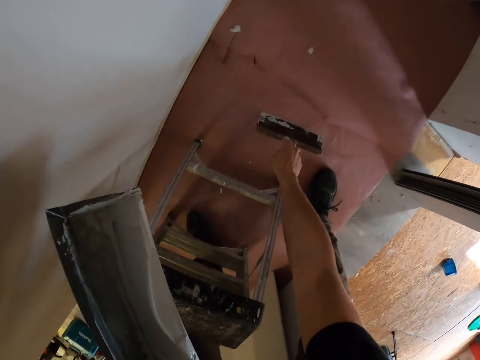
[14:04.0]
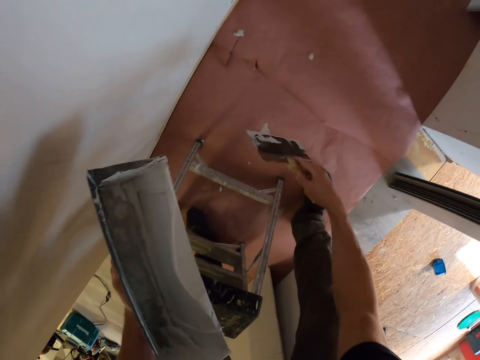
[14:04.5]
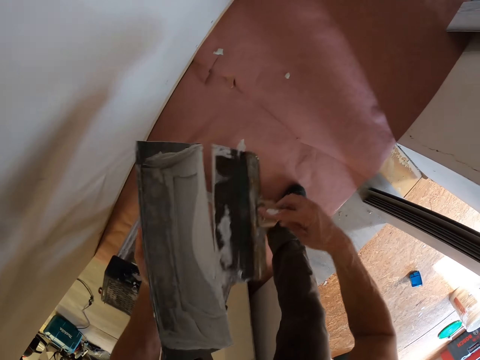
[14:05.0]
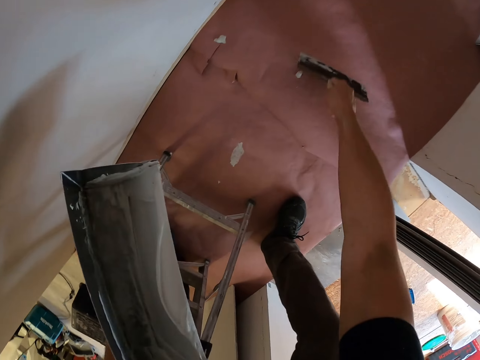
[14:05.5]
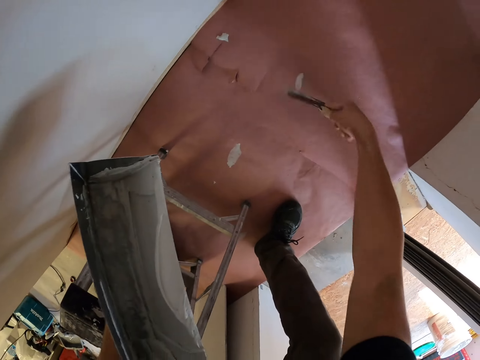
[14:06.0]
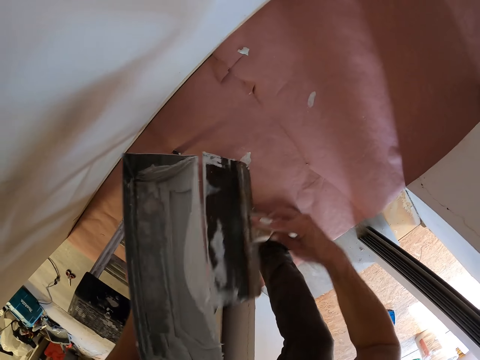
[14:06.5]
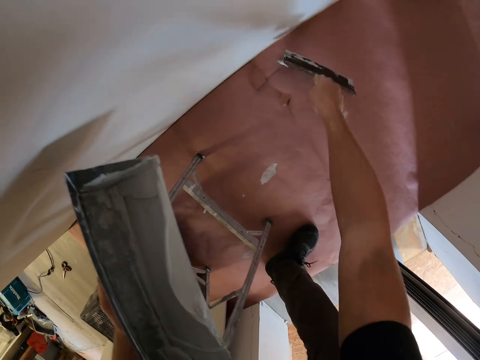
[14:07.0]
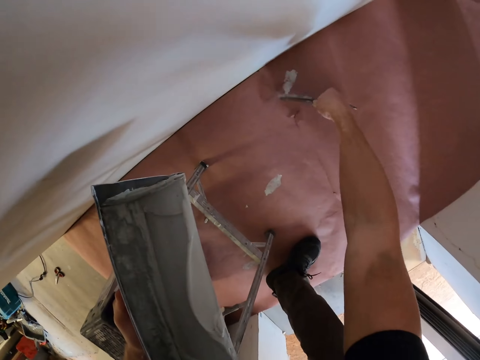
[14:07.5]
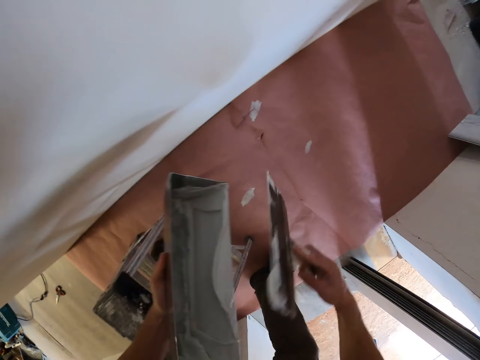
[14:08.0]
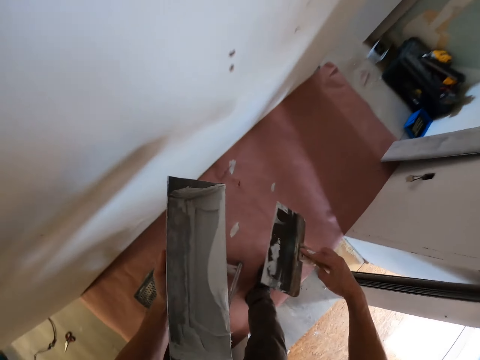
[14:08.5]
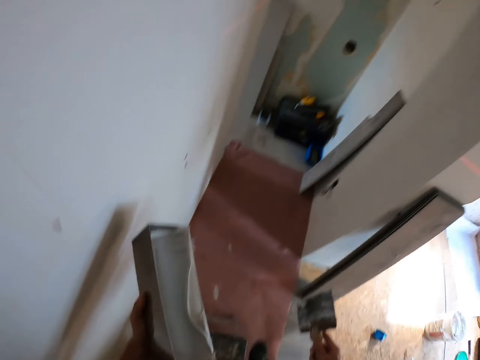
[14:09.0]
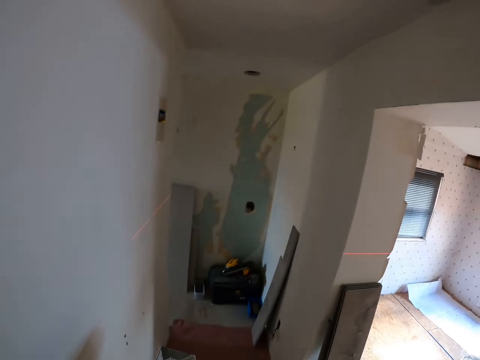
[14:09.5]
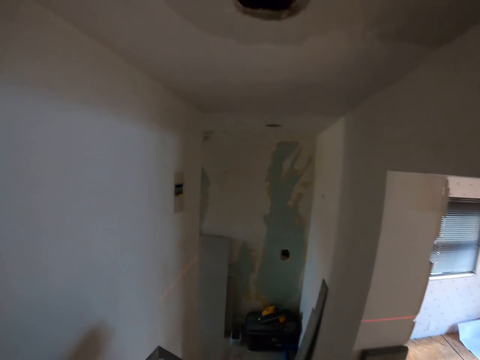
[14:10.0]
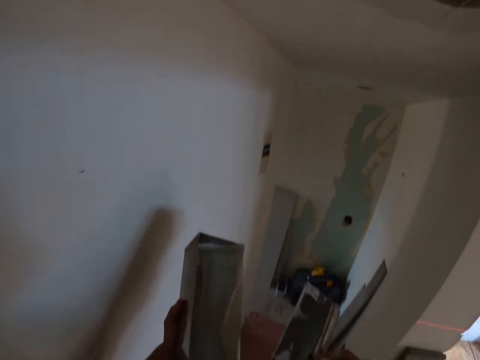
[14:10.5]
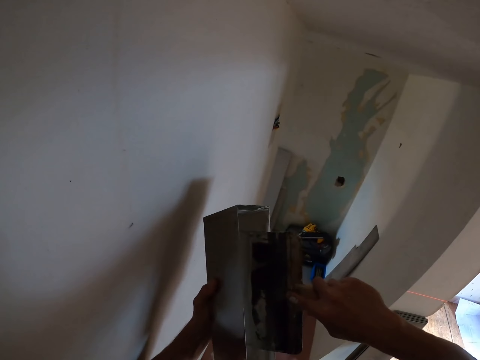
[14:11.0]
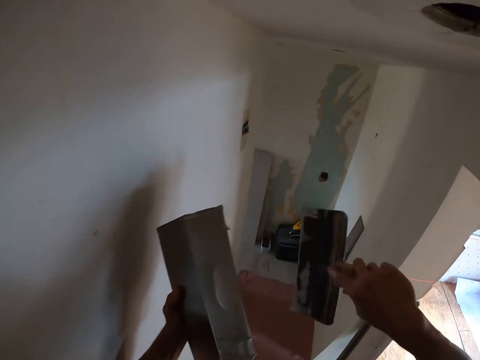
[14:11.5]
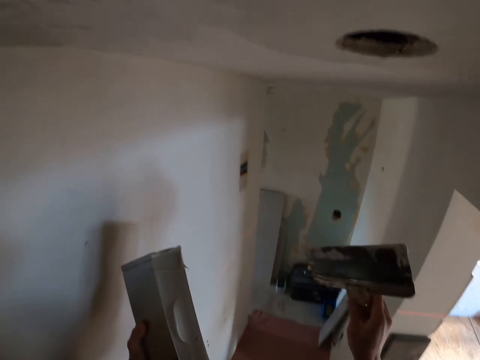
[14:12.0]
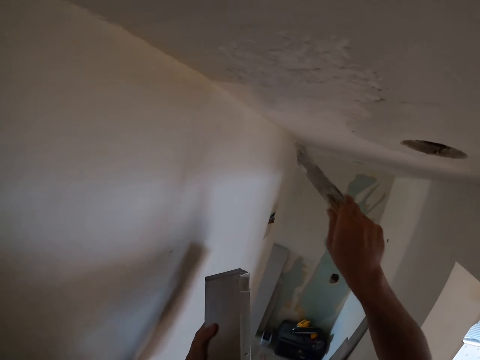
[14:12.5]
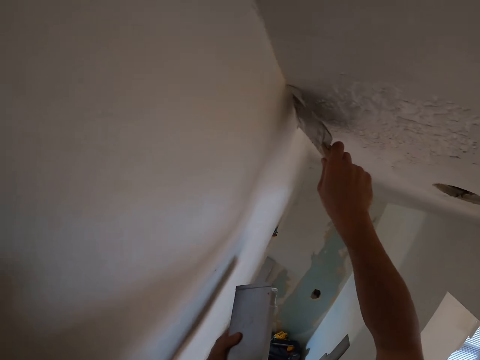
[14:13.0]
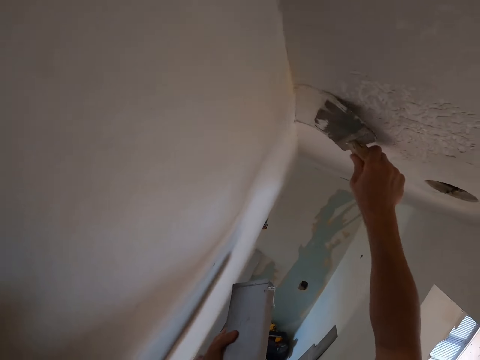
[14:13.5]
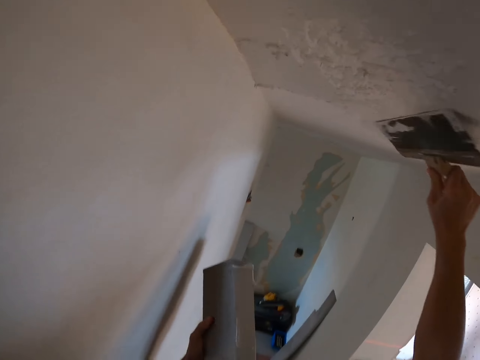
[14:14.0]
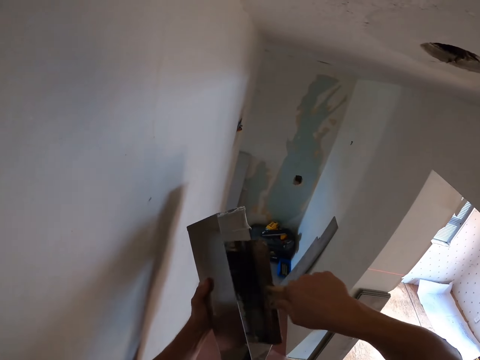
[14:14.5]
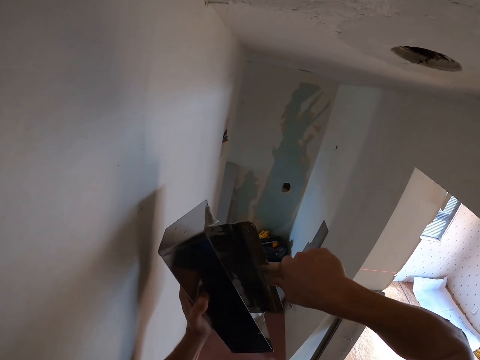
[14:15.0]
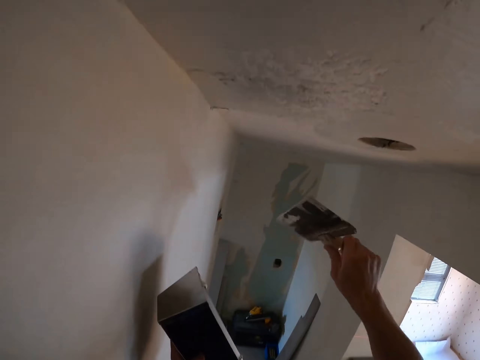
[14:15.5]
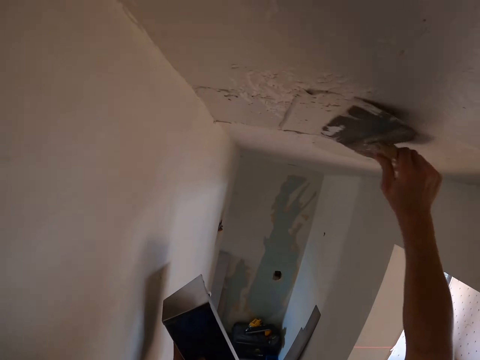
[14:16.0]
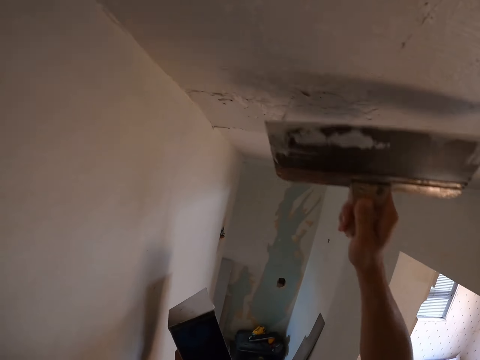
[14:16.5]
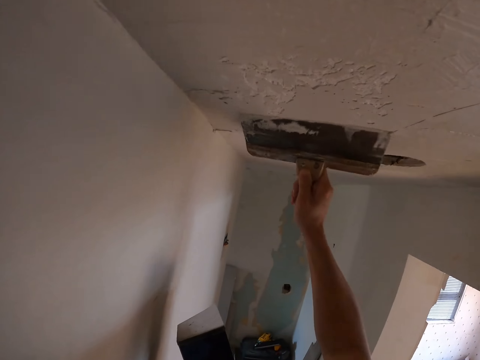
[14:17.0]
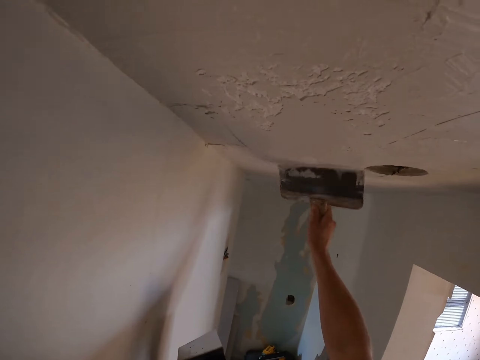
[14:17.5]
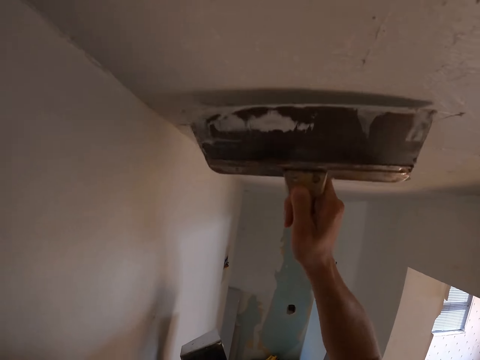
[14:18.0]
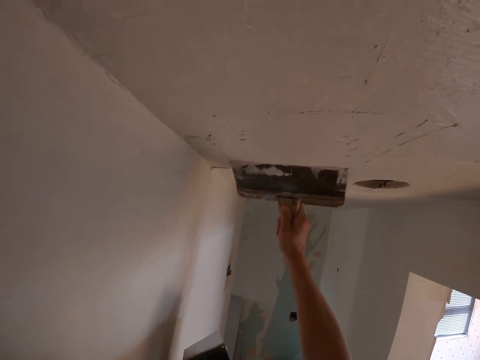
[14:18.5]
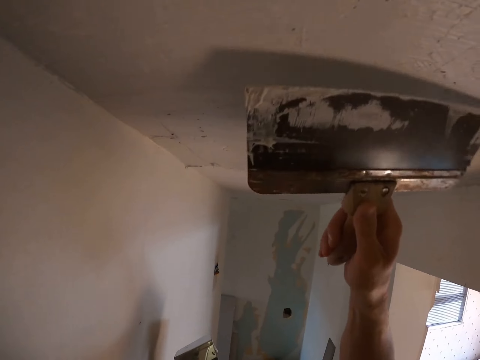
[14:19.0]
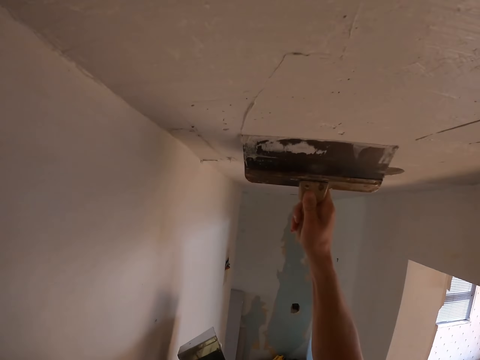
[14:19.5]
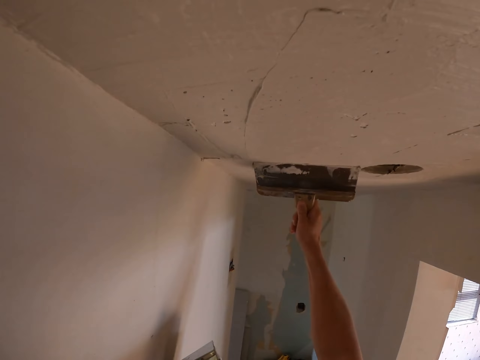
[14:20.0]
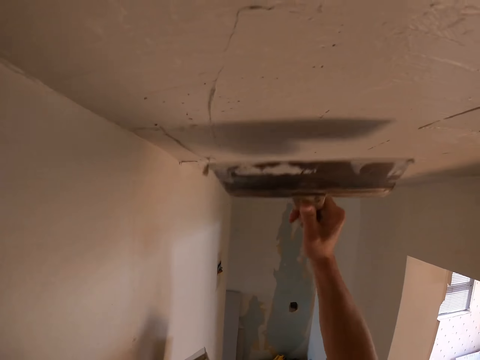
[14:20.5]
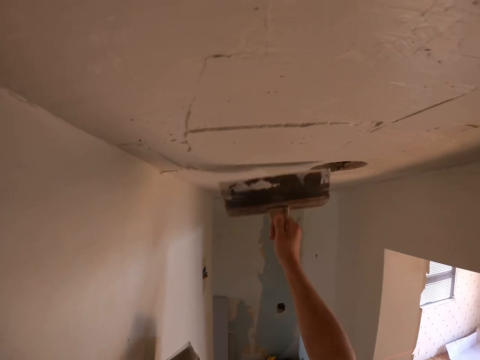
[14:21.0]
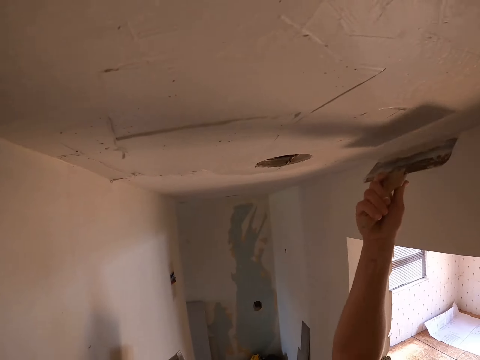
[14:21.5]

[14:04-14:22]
The camera wearer removes the paint from the floor, removes the excess paint from the paint scraper, removes the paint from the floor, removes the excess paint from the paint scraper, removes the paint from the floor and removes the excess paint from the paint scraper. They hold the steel scraper. They look around. They remove the excess paint from the ceiling. They paint on the wall. They remove the excess paint from the paint scraper. They soak the scraper in the wall putty. They remove the excess paint from the ceiling. They paint the ceiling wall.

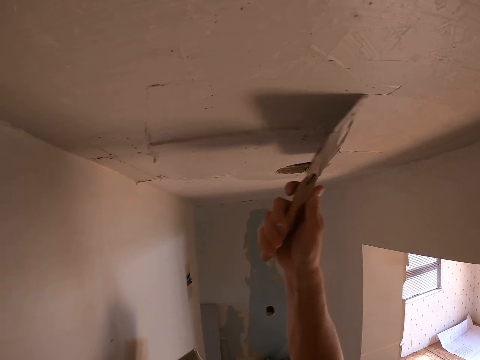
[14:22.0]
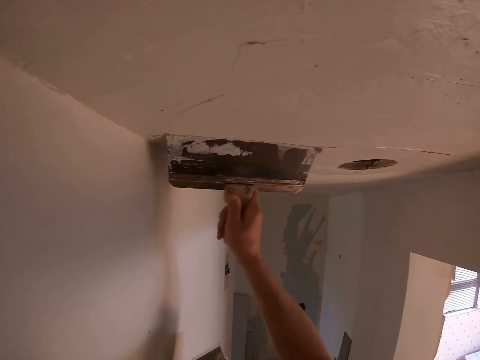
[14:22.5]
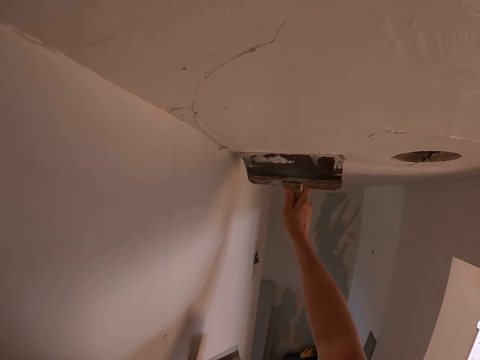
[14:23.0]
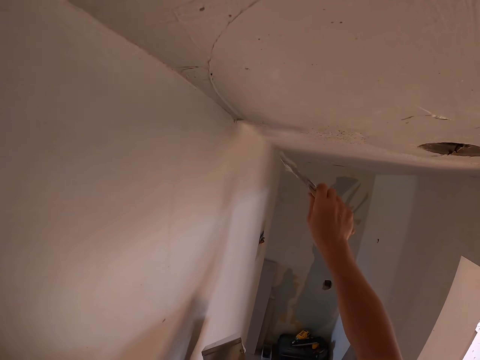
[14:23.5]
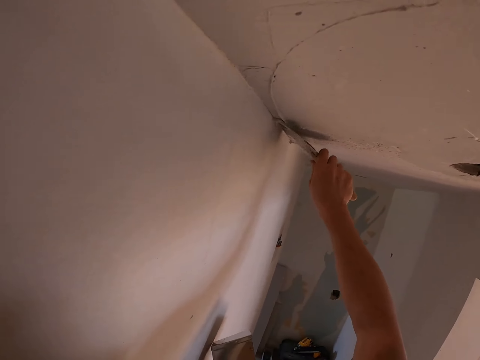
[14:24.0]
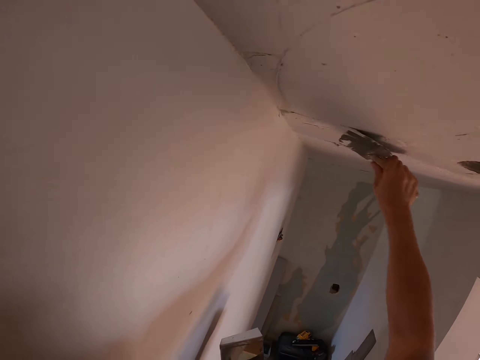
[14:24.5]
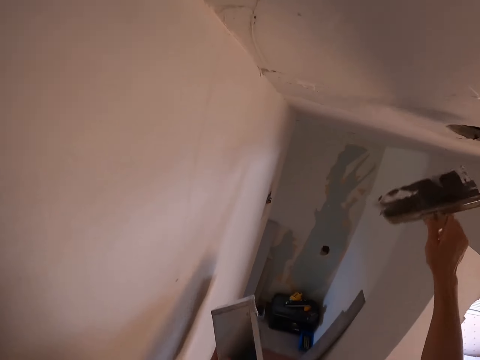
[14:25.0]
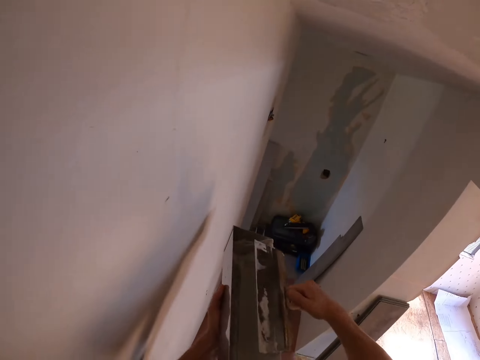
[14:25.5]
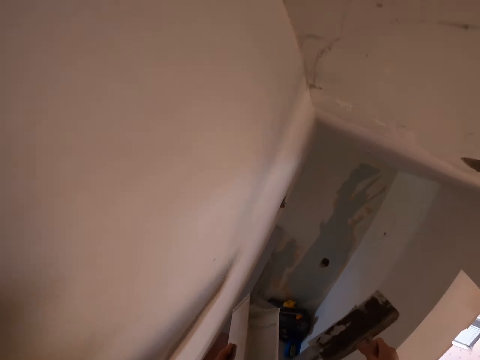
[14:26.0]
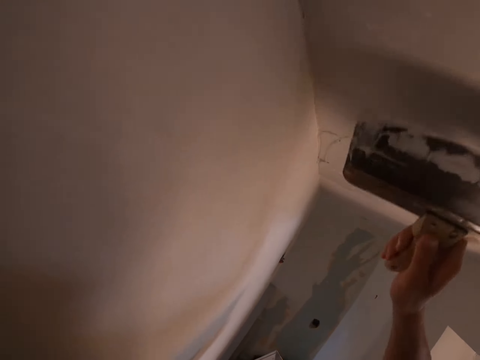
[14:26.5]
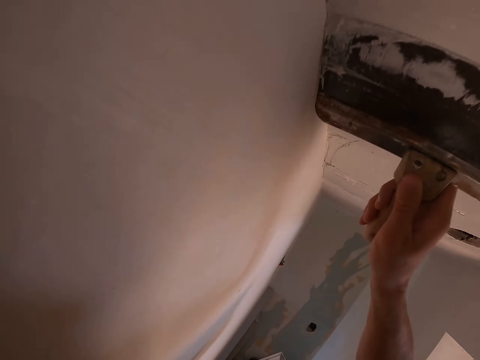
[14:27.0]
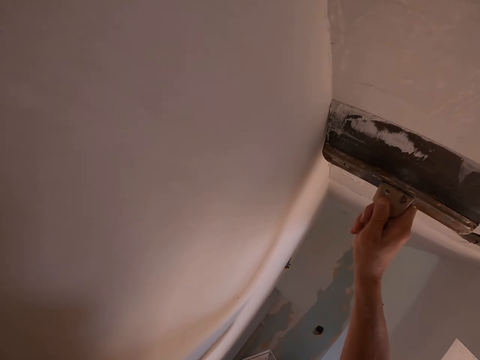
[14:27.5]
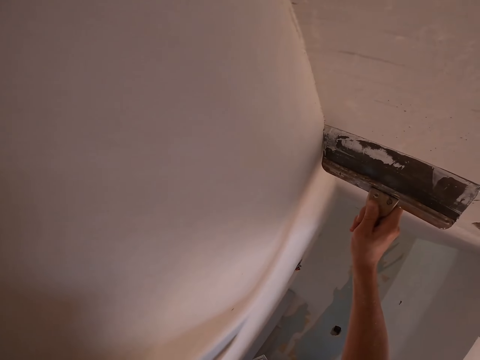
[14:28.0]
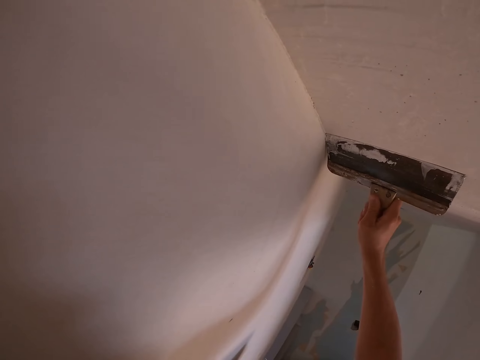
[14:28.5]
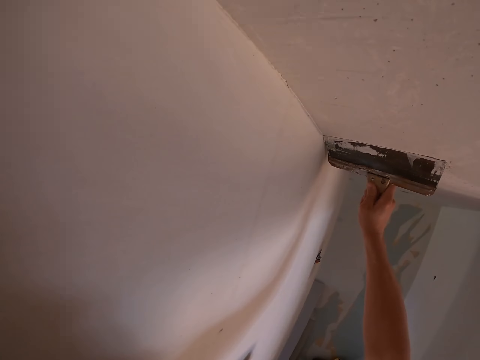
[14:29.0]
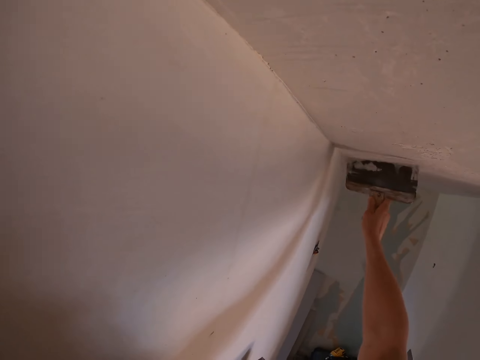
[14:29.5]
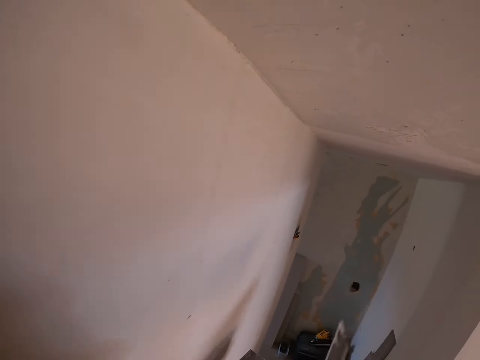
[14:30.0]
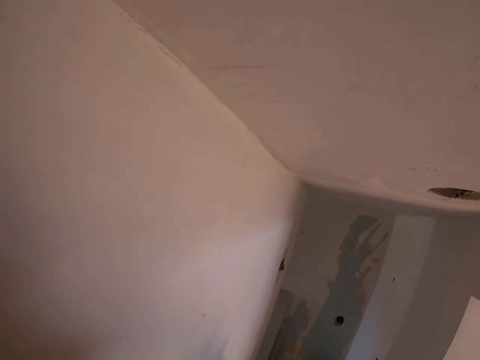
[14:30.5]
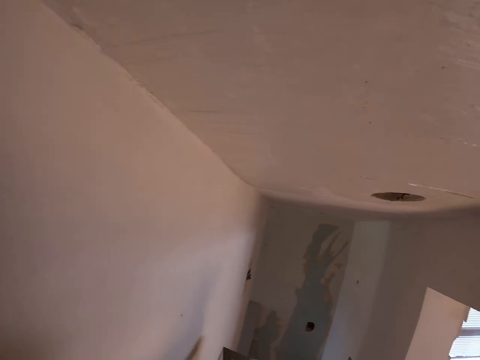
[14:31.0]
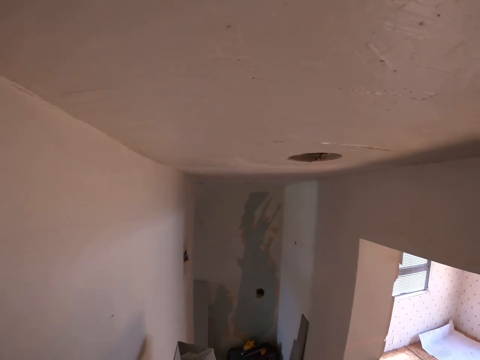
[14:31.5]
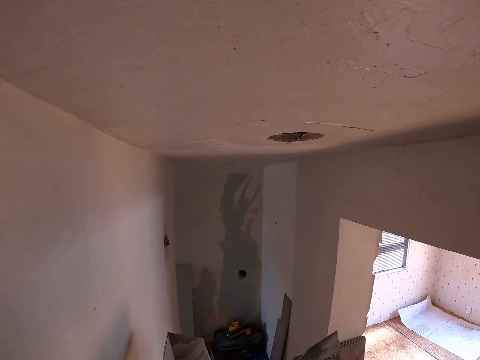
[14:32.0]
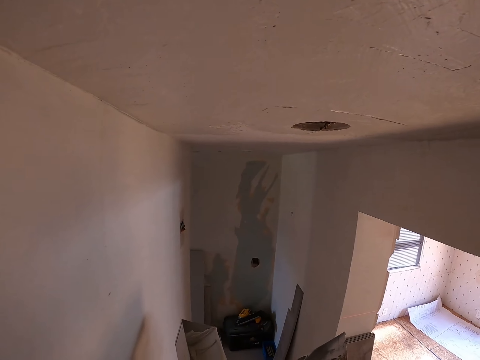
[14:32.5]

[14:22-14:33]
The camera wearer removes the excess paint from the paint scraper on the jar. They remove the excess paint from the ceiling. They paint the ceiling wall. They remove the excess paint from the paint scraper.
